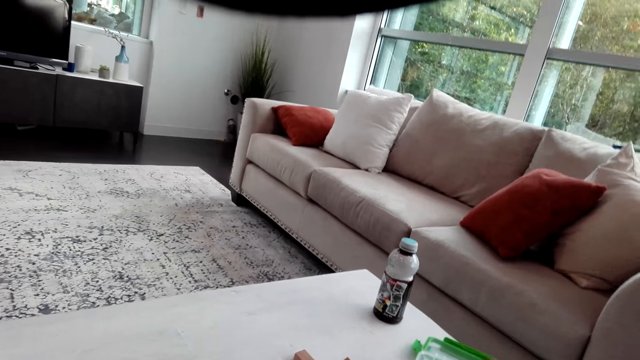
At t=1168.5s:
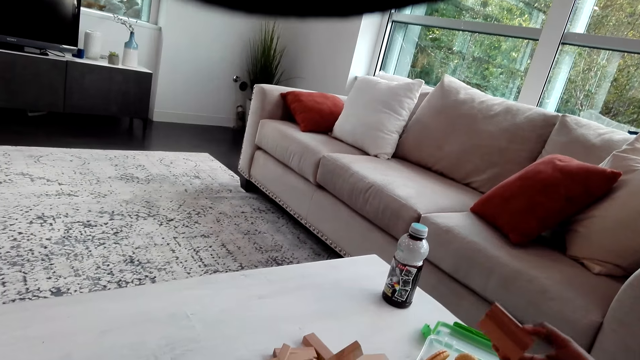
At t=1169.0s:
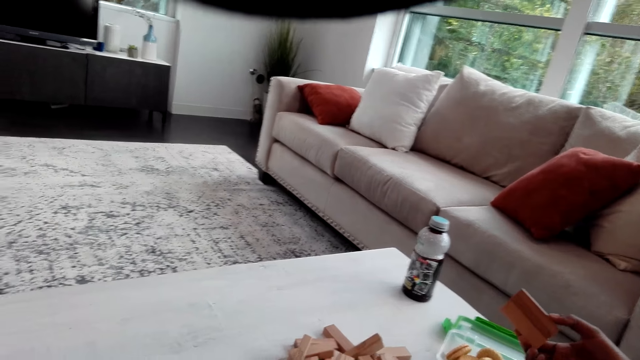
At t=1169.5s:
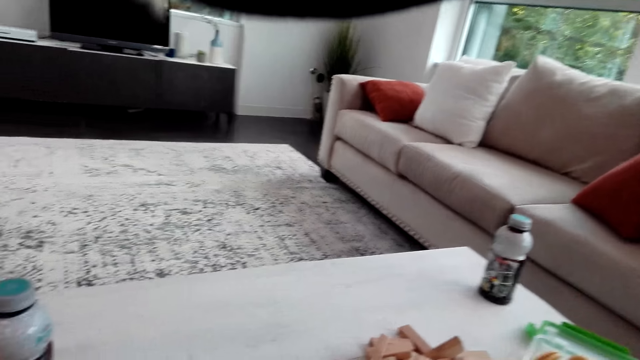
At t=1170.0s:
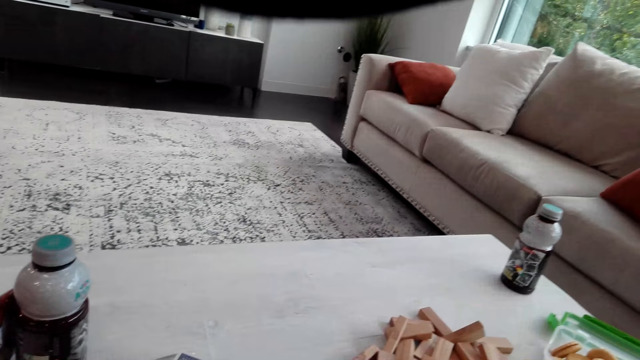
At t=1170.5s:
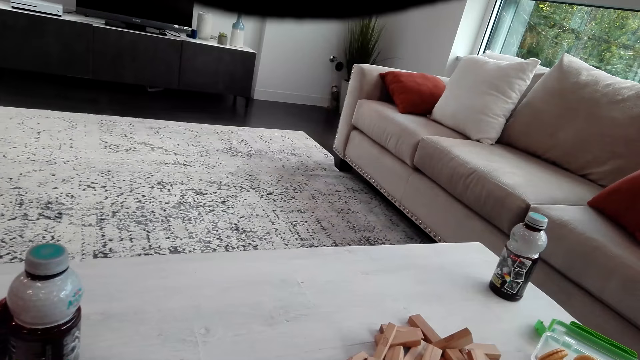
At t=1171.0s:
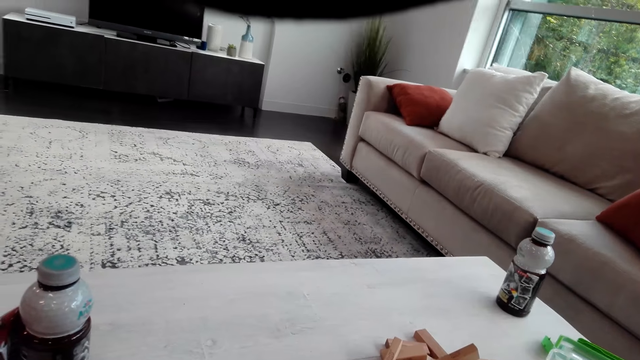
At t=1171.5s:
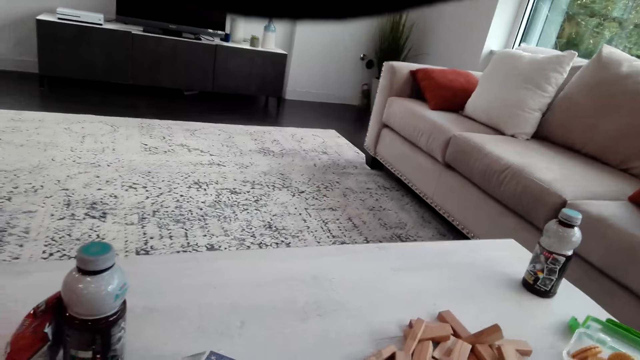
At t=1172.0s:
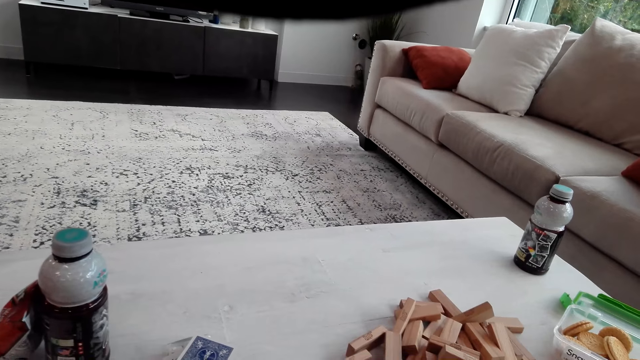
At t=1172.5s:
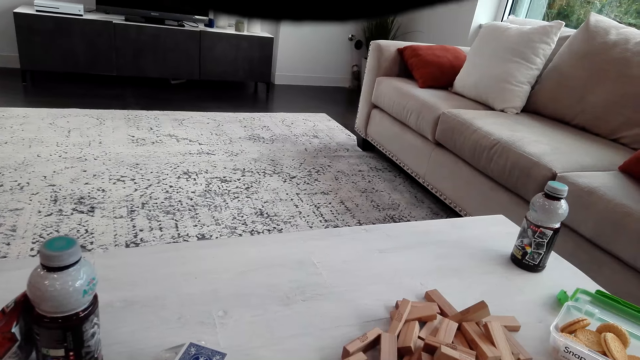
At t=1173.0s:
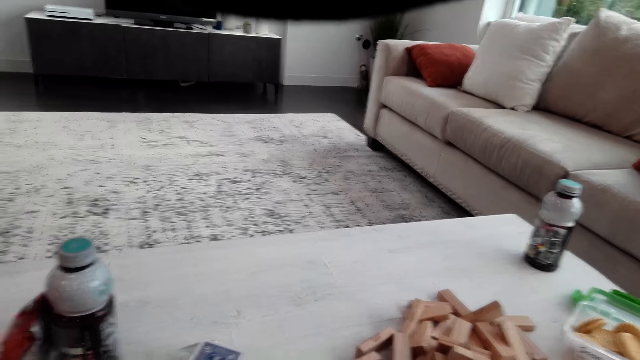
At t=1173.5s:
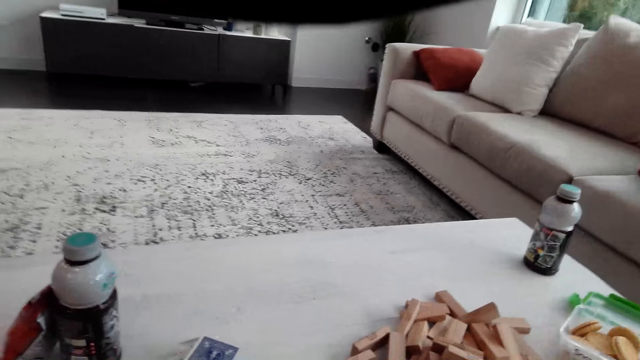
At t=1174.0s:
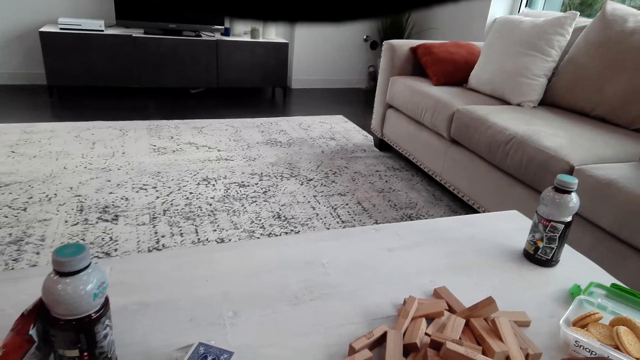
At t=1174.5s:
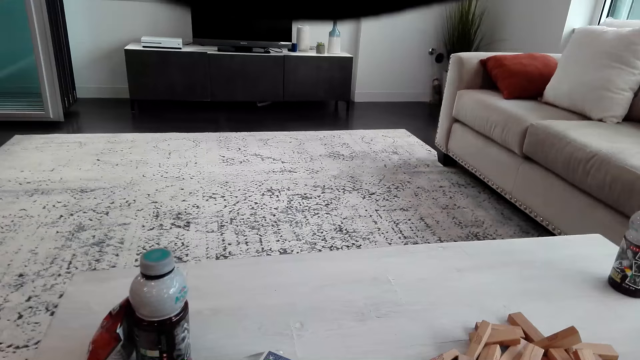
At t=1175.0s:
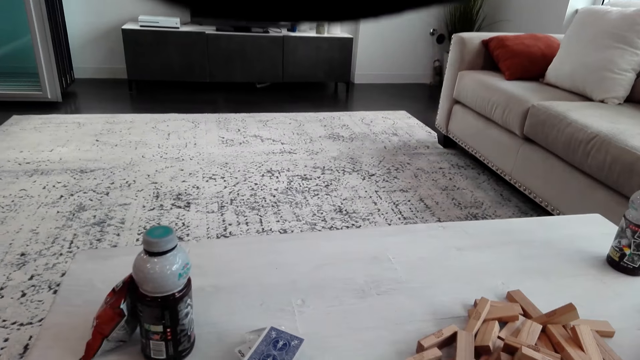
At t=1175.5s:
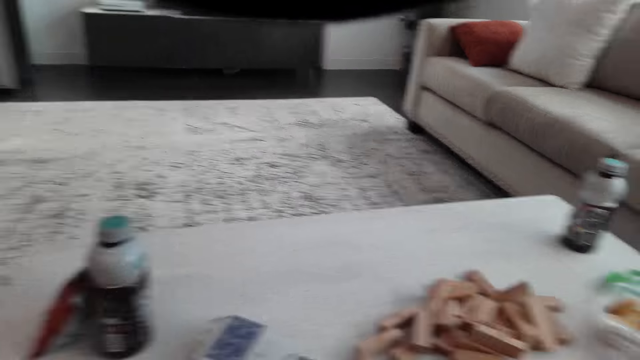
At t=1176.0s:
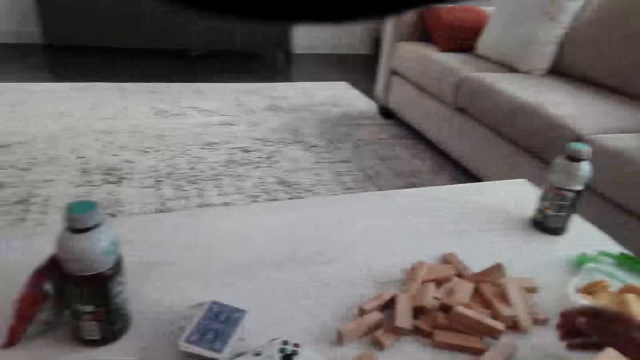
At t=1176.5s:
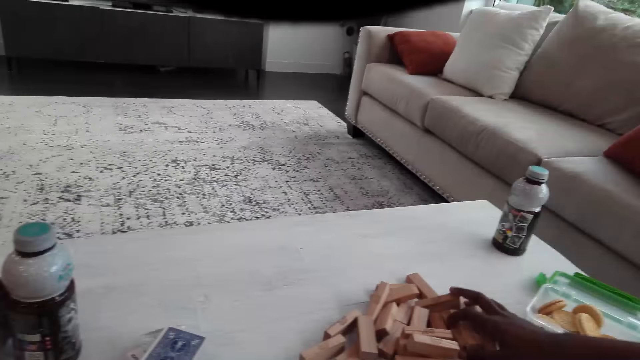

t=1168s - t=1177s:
A man holds a wooden jenga game block. The camera wearer looks around the table.

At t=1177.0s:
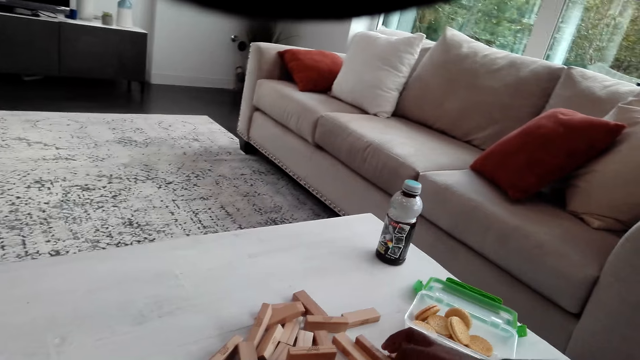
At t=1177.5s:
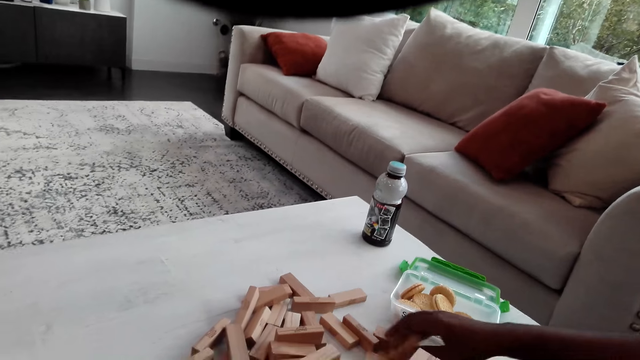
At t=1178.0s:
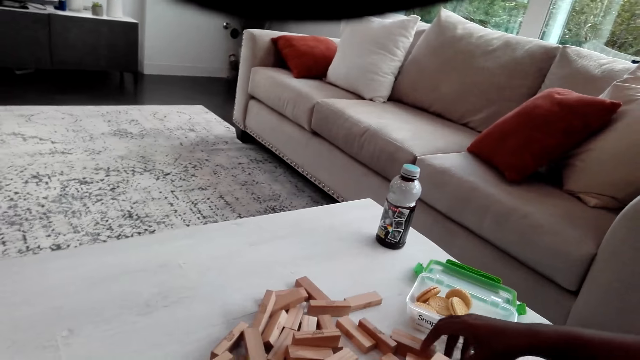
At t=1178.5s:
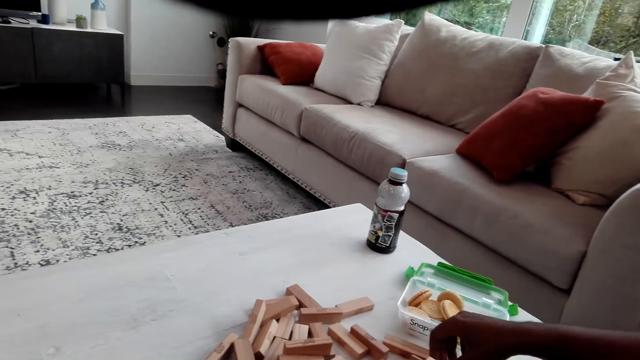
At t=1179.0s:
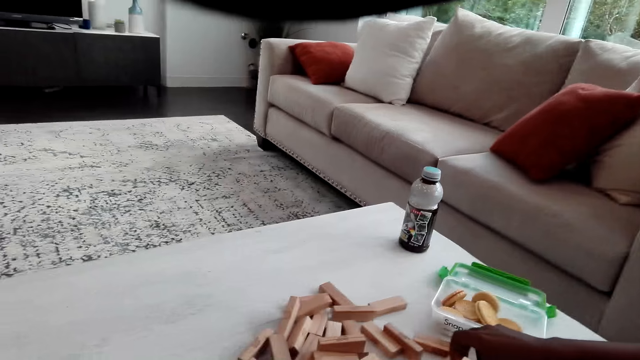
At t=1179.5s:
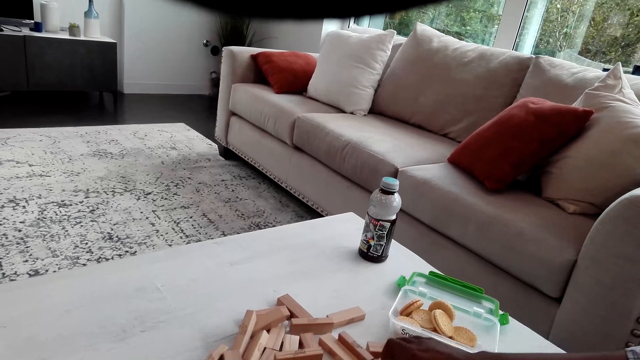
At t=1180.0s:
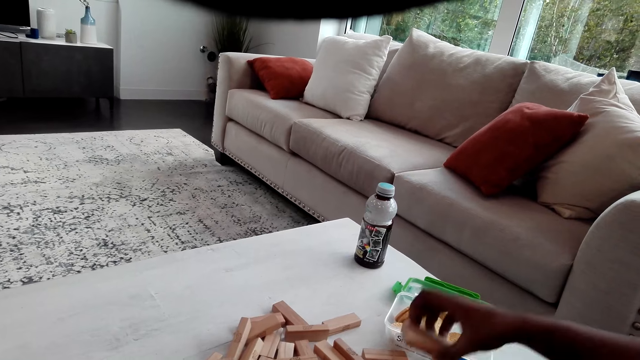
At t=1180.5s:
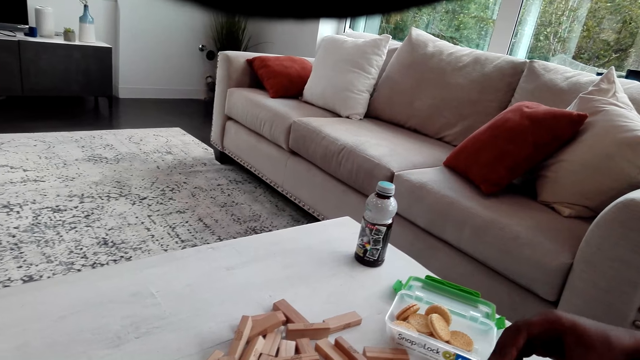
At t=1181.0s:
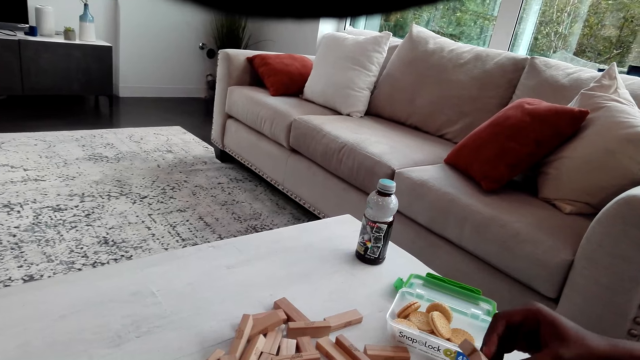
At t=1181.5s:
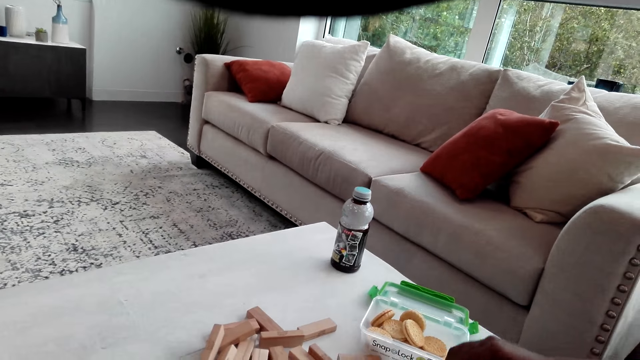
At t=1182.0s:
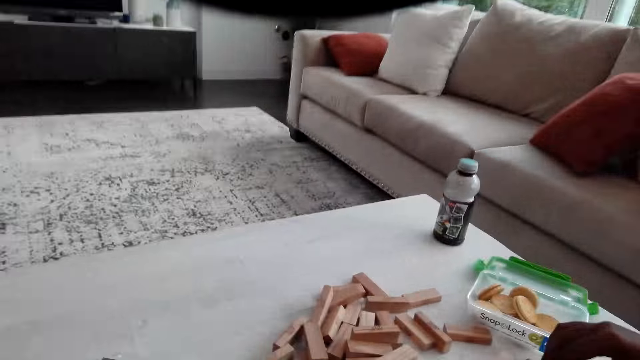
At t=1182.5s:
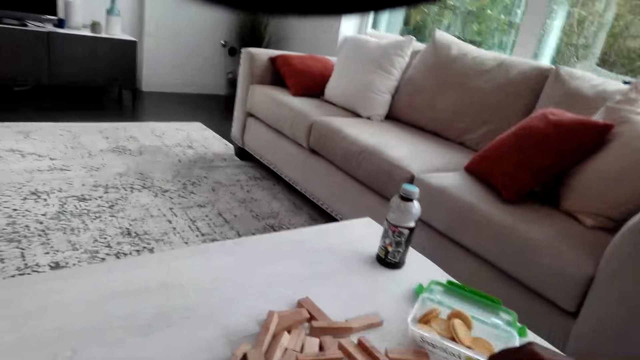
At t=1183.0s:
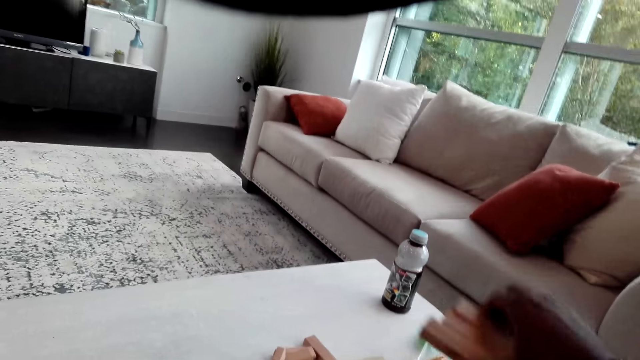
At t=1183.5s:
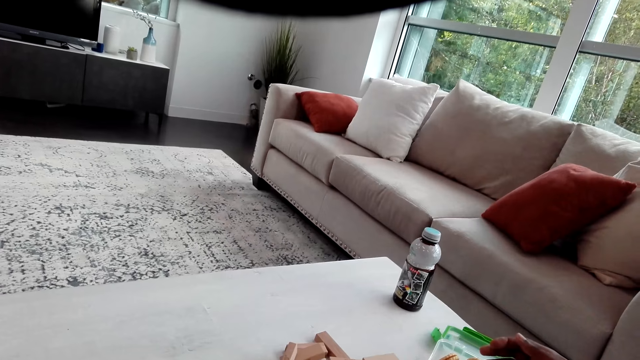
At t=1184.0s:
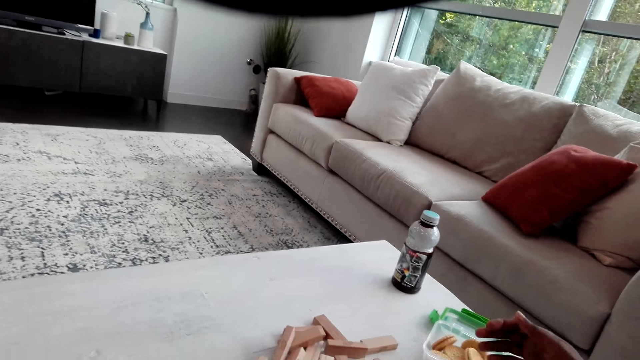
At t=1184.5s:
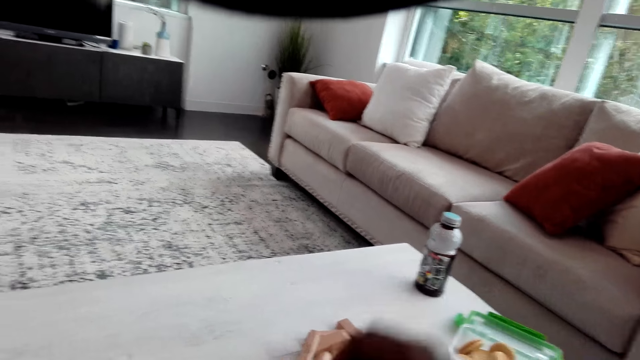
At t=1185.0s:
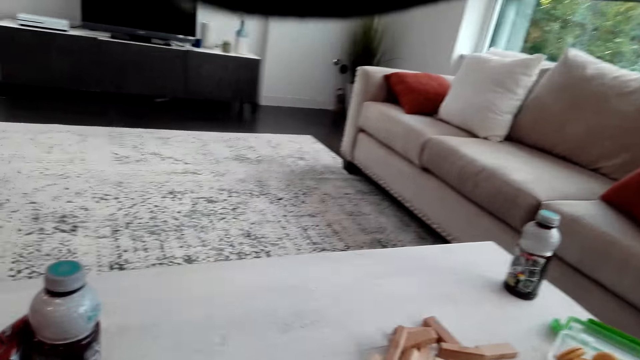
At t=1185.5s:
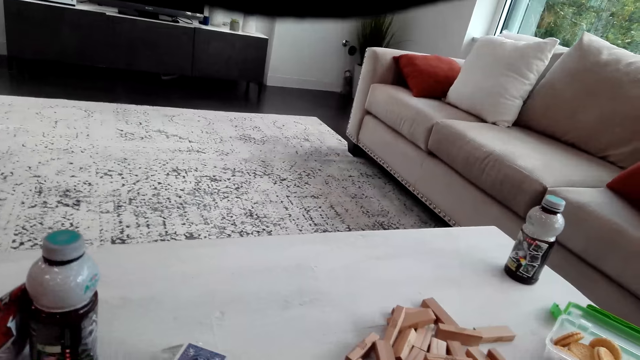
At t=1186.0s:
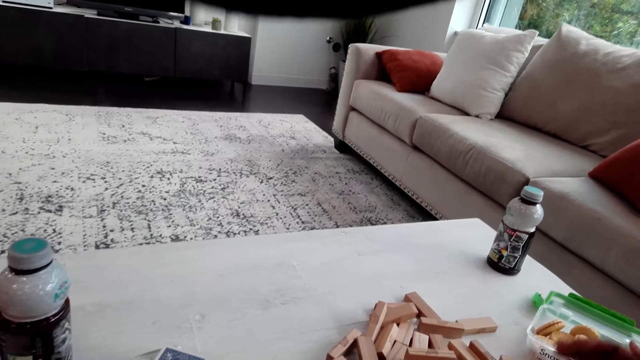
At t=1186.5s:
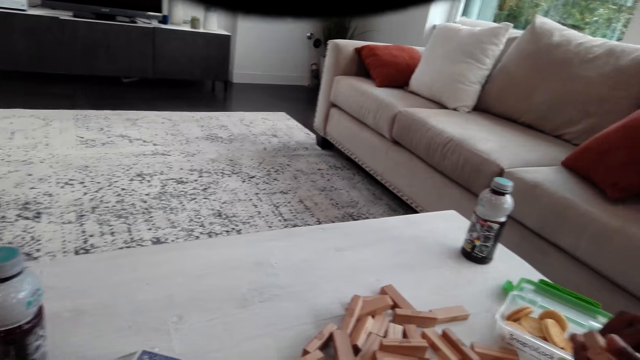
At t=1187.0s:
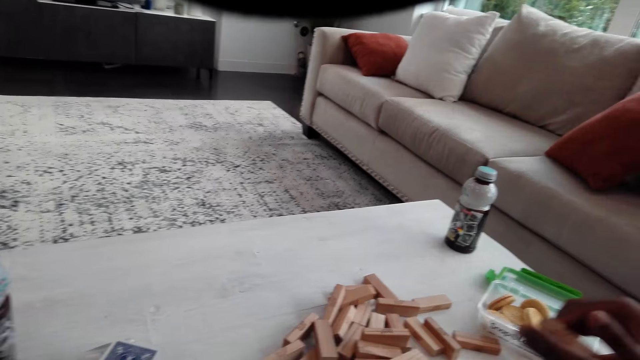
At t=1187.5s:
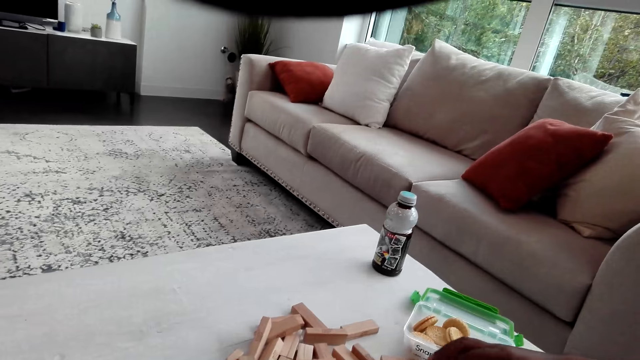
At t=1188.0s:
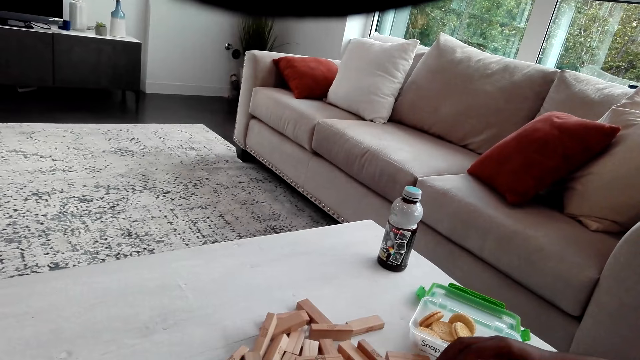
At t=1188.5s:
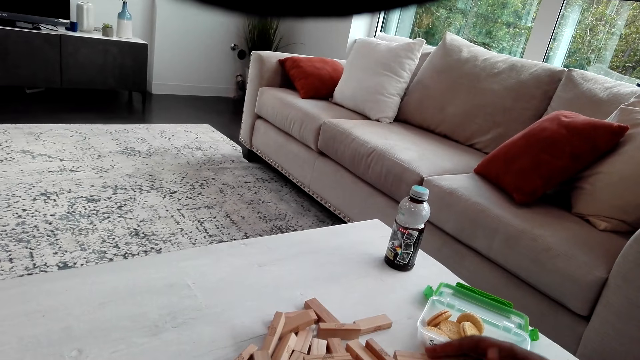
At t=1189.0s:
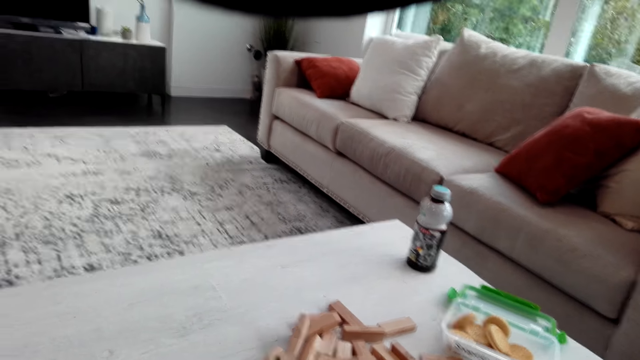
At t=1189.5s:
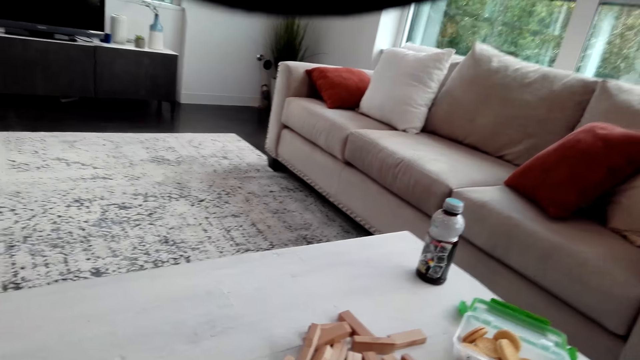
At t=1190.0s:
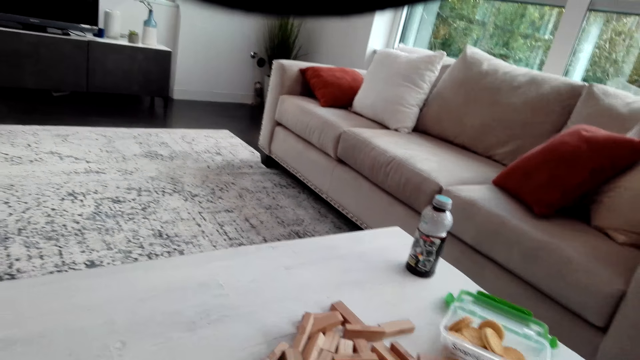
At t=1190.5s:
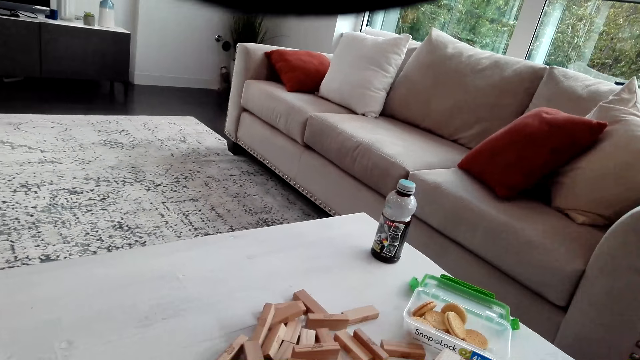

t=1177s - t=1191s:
A man touches the wooden blocks. The man arranges the jenga game wooden blocks on the table and puts the wooden blocks on the table. The camera wearer arranges the jenga game wooden blocks on the table. The man arranges the jenga game wooden blocks on the table.
